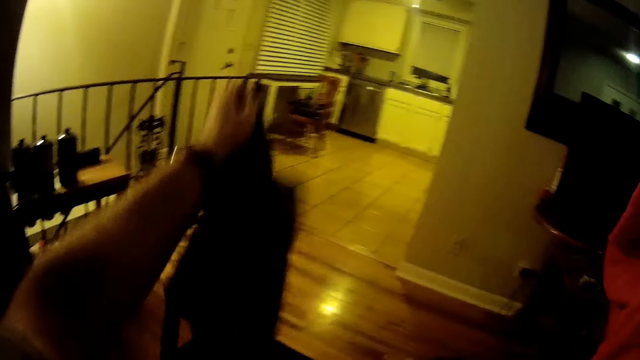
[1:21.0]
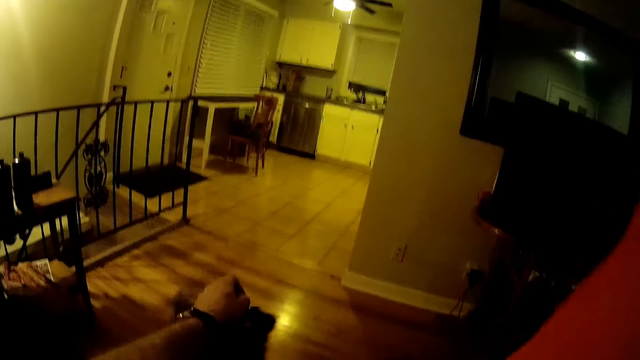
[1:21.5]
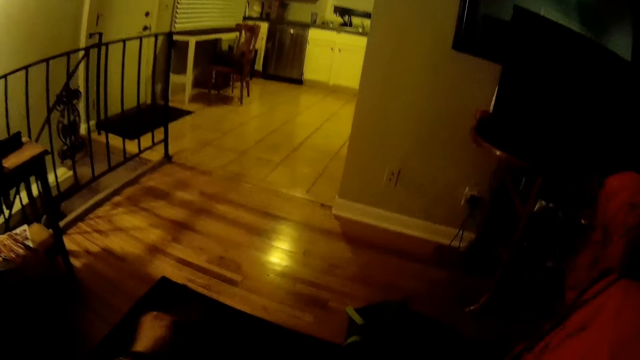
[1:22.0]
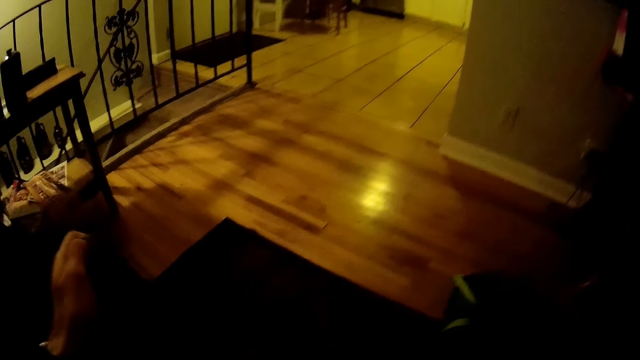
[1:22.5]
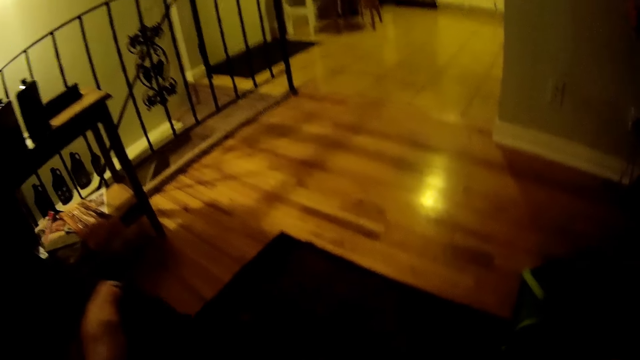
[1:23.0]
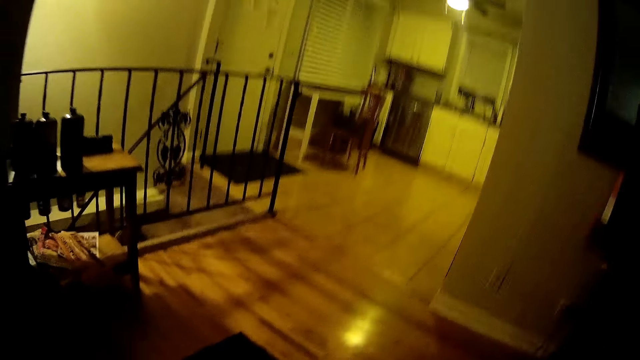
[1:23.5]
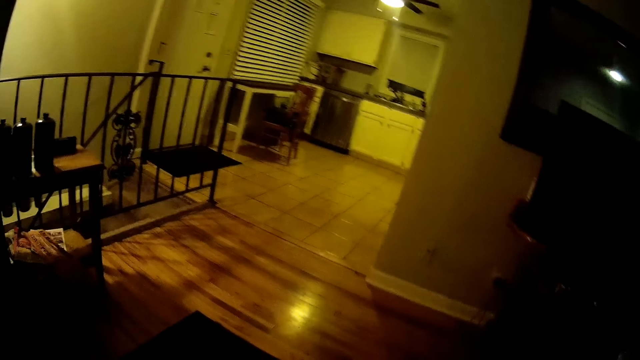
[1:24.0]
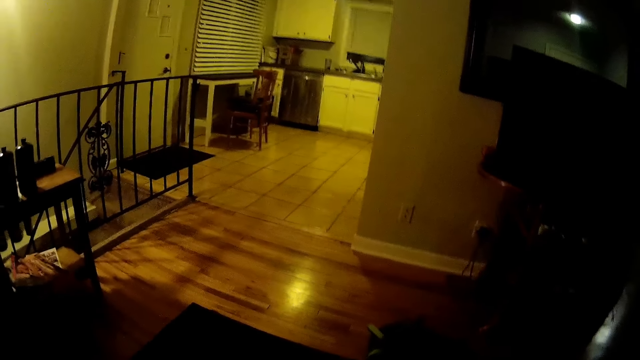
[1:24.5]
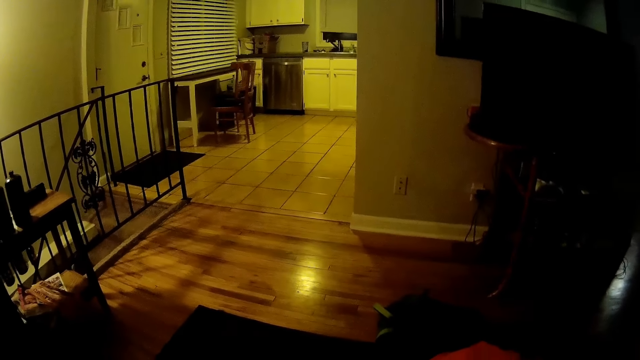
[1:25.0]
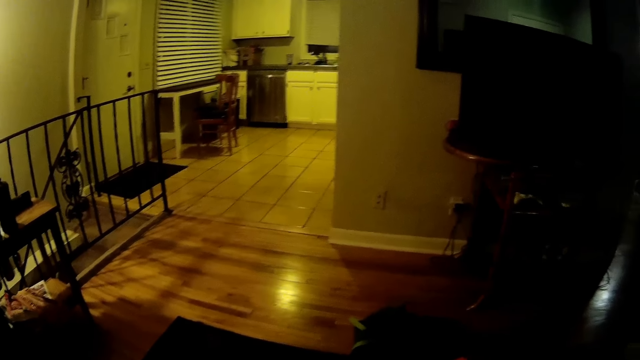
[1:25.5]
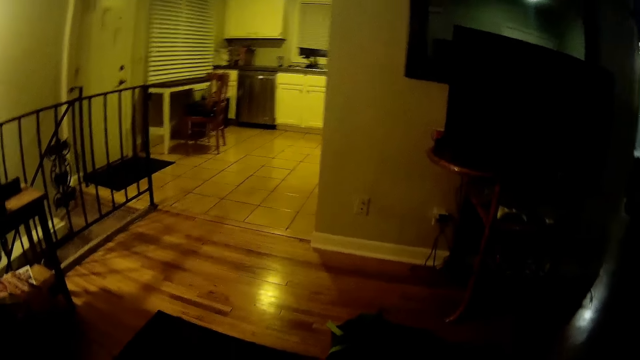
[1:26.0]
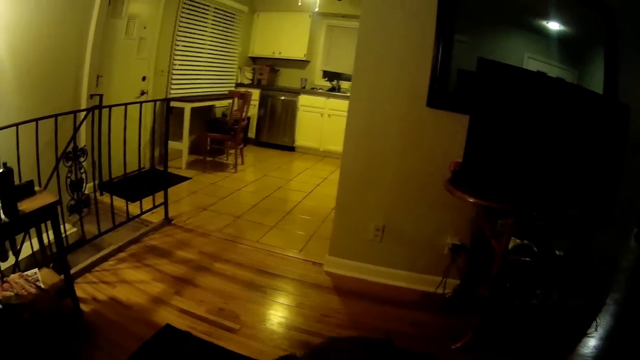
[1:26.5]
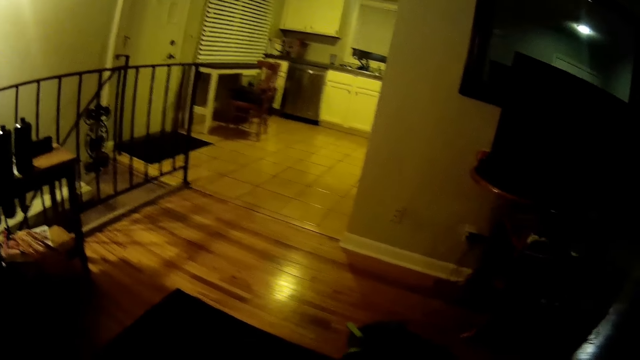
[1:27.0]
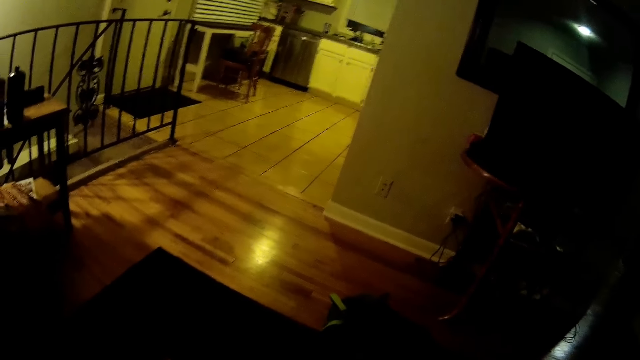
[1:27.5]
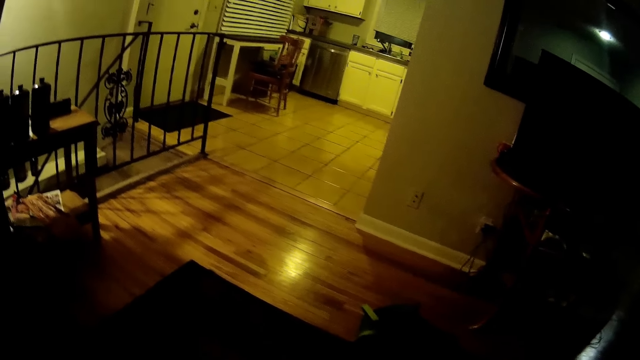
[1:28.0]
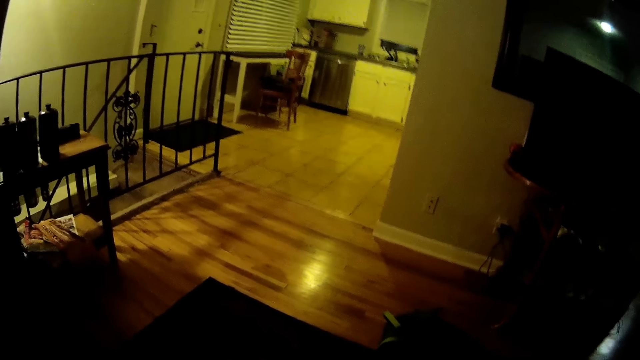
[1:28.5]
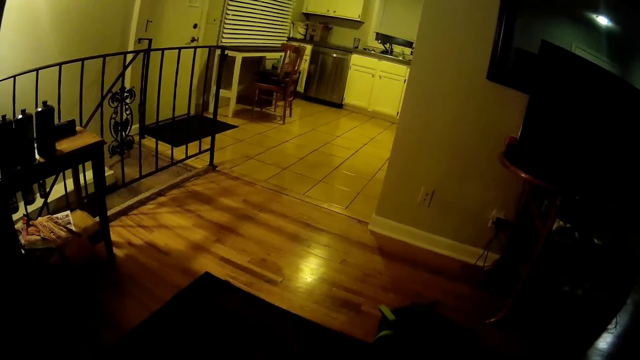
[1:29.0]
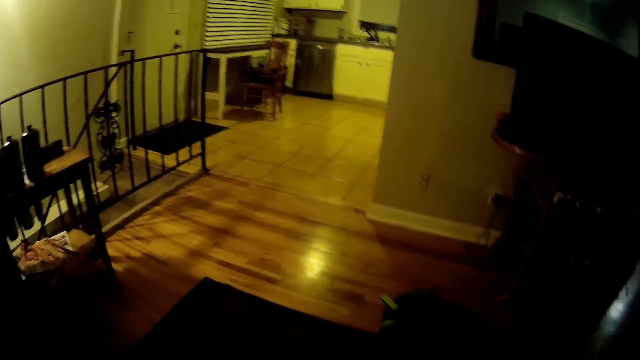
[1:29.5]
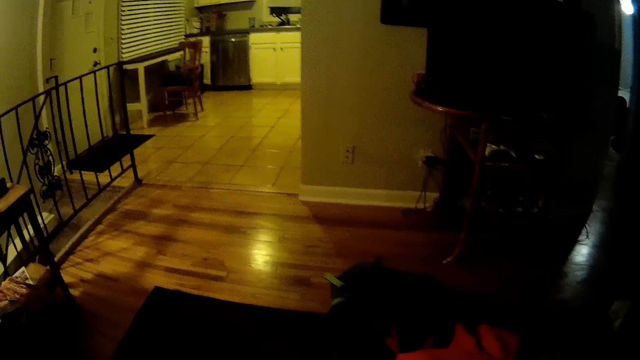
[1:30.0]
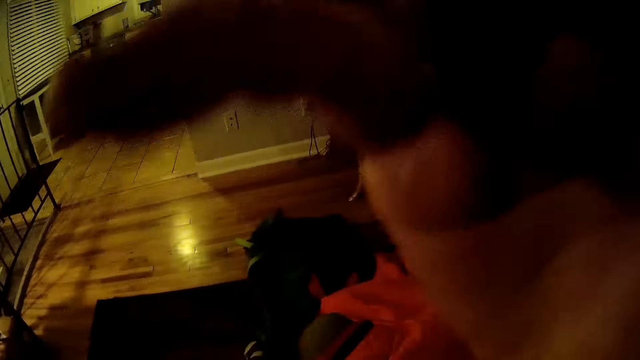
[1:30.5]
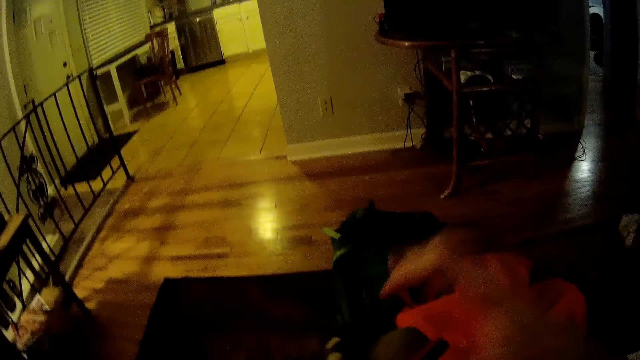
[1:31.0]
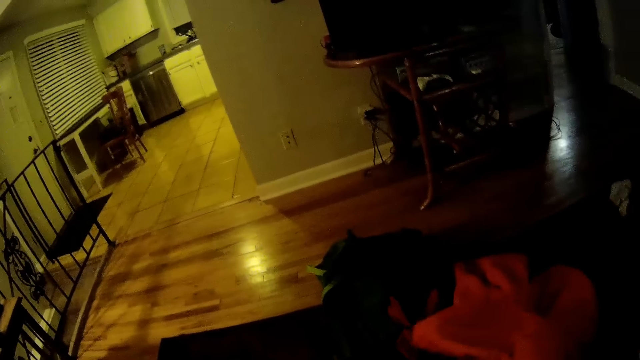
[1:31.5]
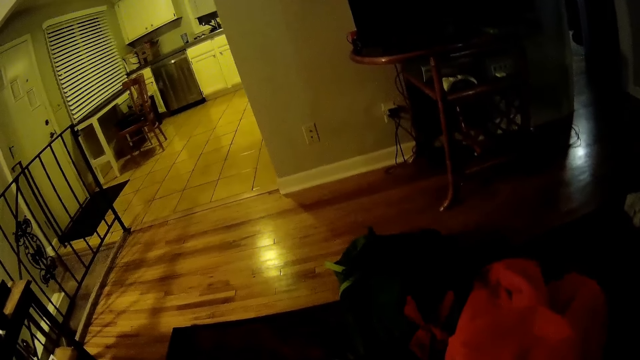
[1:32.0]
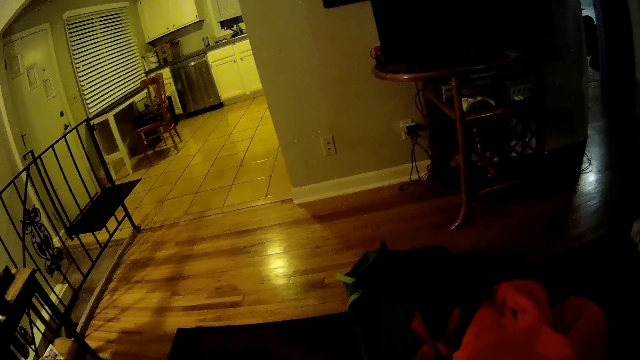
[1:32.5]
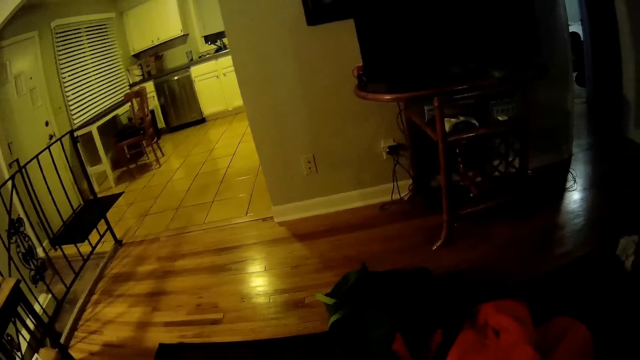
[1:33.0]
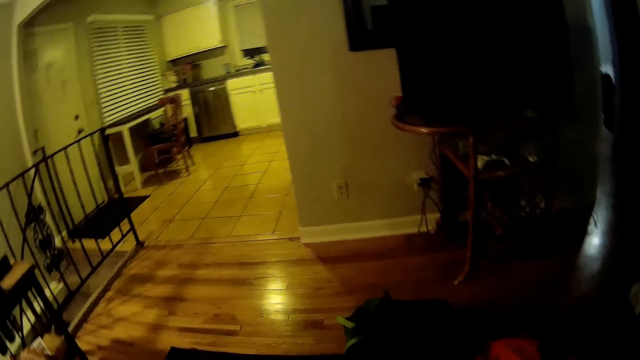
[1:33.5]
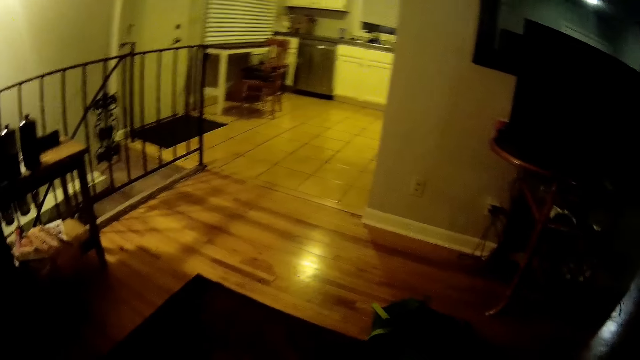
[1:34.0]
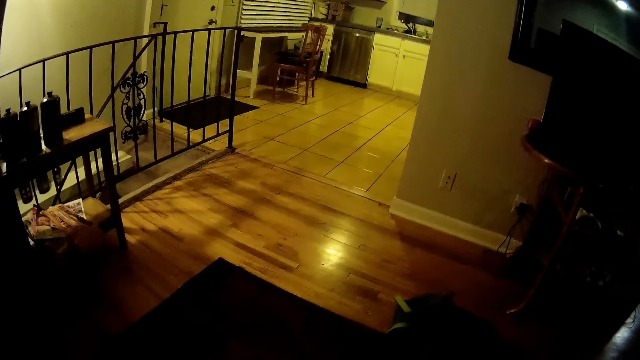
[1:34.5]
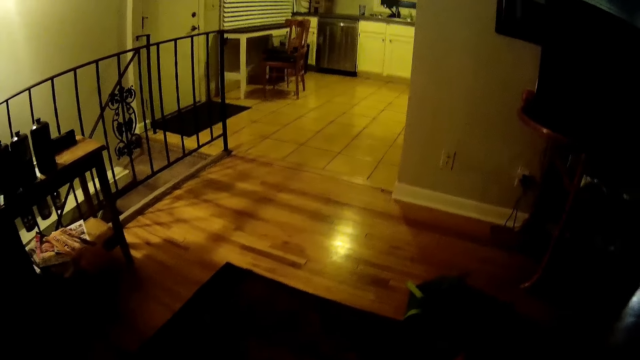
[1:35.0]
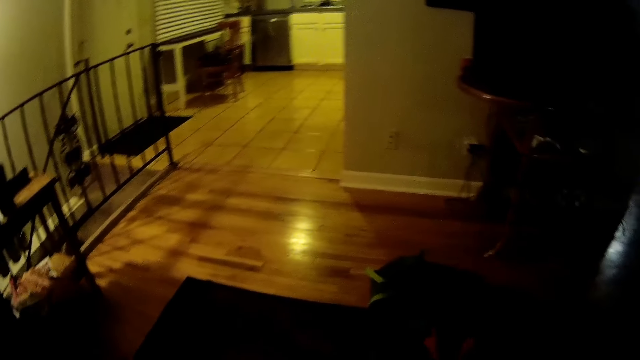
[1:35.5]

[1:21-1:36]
The camera wearer raises something up. He holds a tee-shirt with his left hand and holds the jacket with his right hand. He drops the hands down, adjusts the tee-shirt, and adjusts the camera with his right hand. He lifts the hand up.

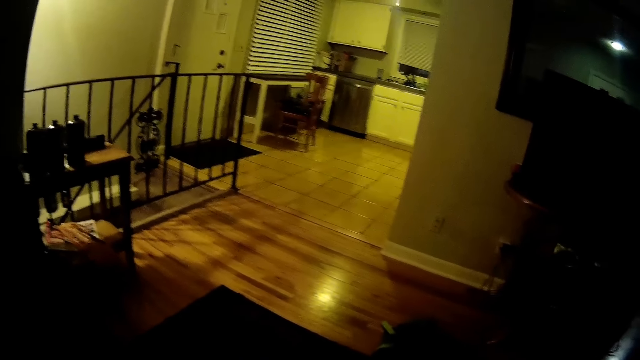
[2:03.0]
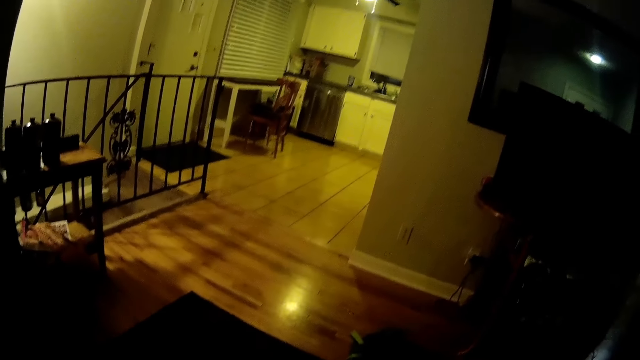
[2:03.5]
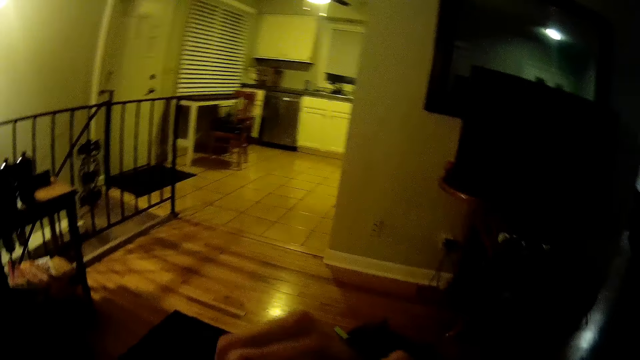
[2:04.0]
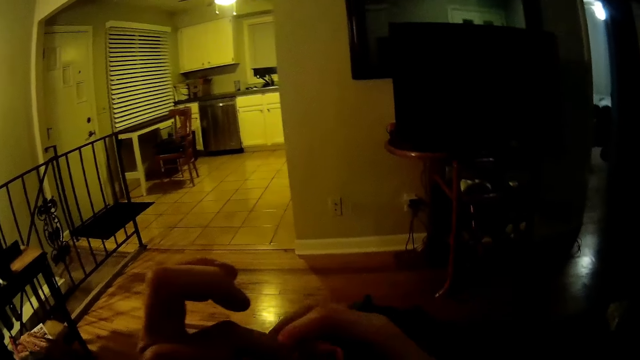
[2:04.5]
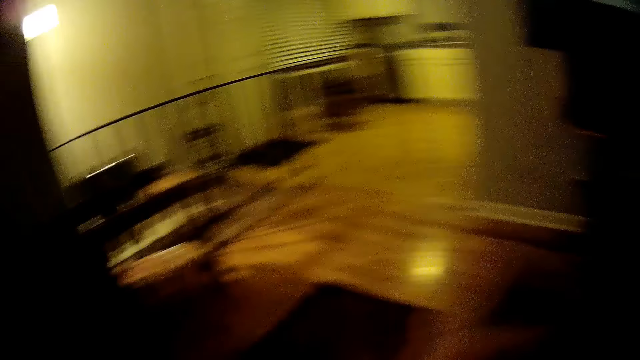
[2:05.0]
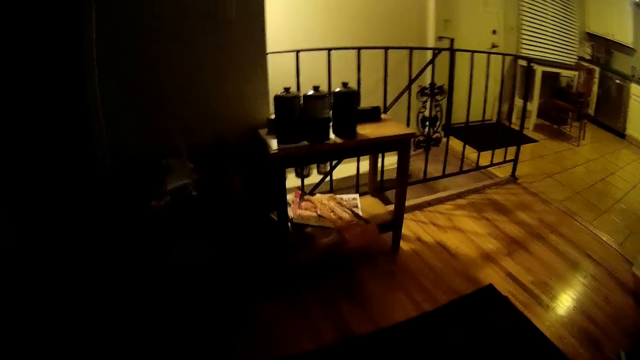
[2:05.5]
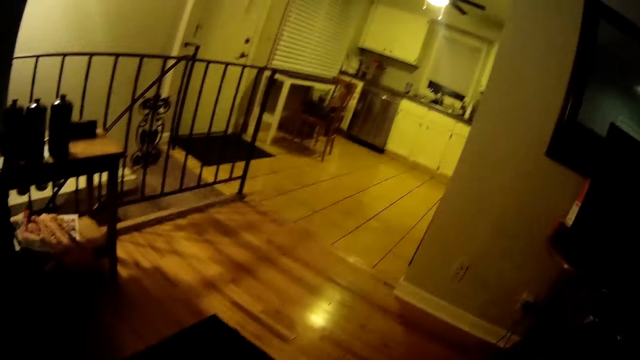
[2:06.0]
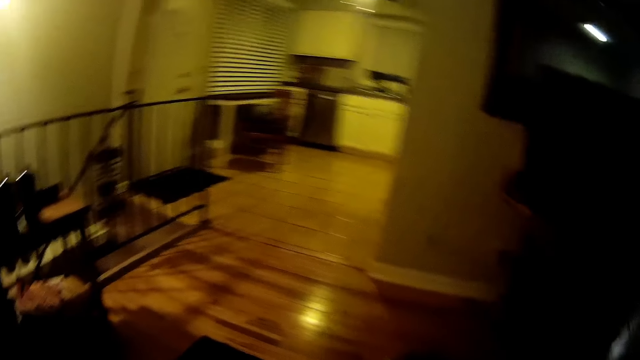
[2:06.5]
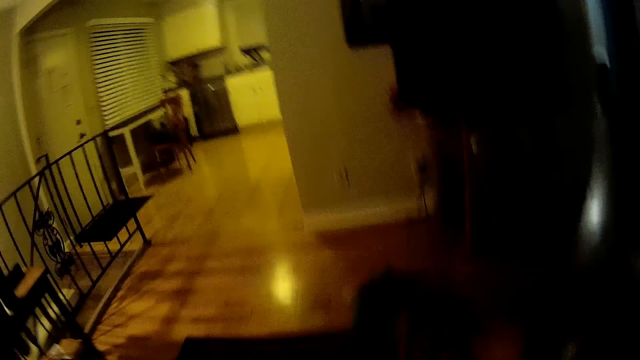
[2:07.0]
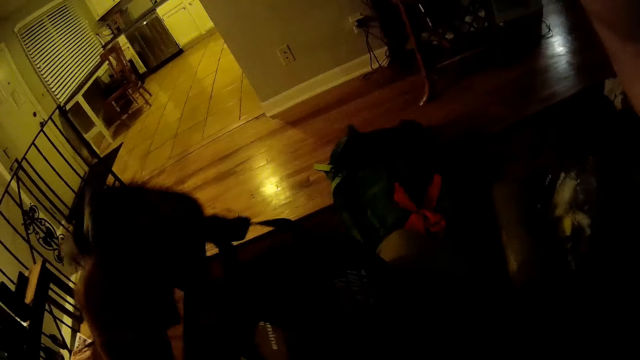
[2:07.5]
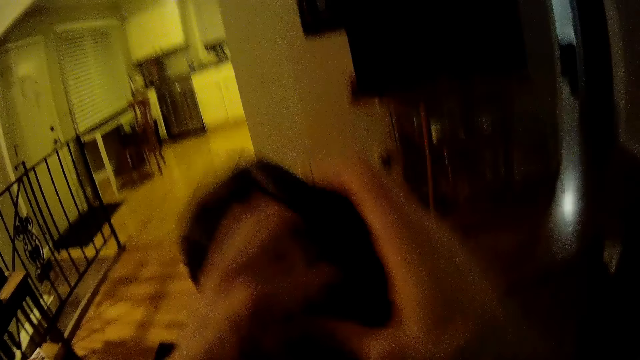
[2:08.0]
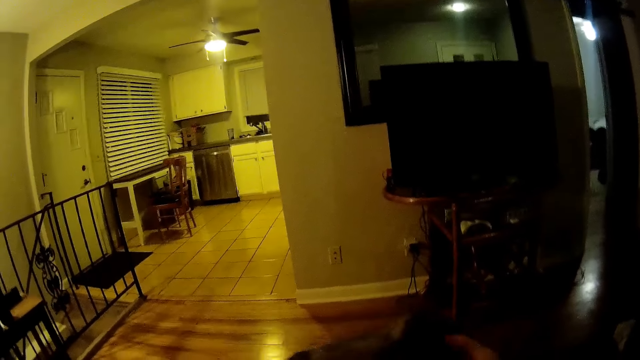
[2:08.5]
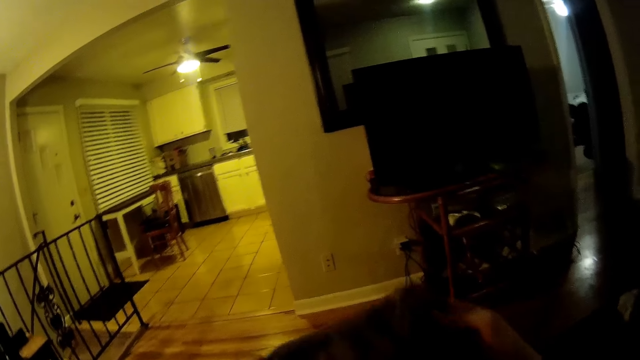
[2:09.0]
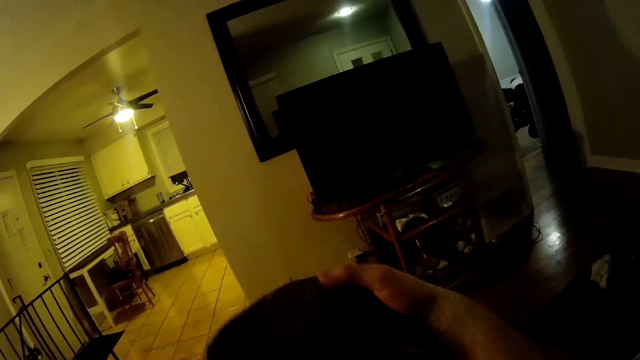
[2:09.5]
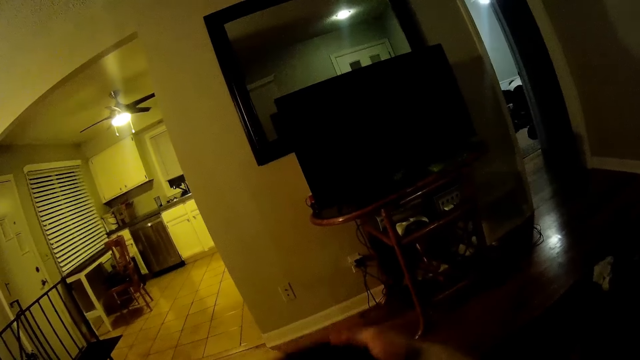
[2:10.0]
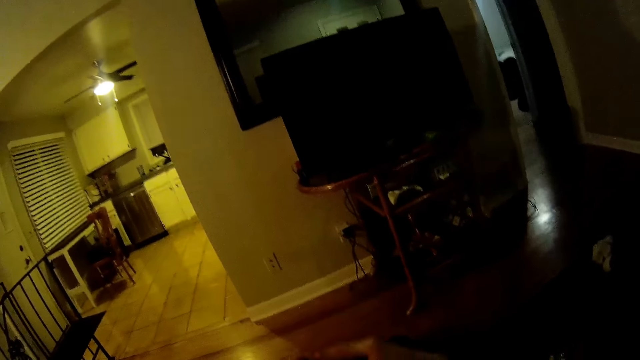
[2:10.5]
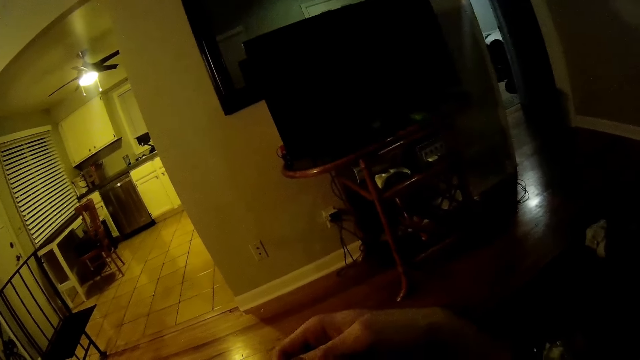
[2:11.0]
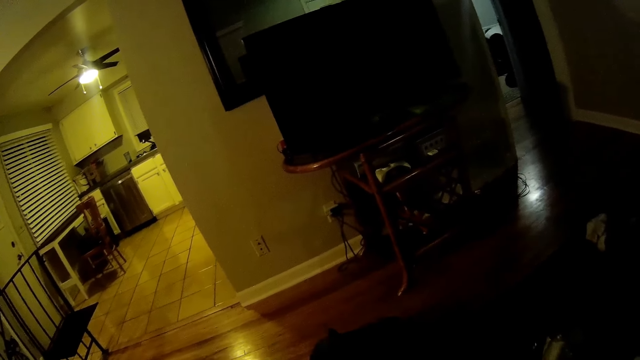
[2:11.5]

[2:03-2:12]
The camera wearer zips up a bag with both hands. He picks up the bag, raises the bag up, passes the bag to his right hand, and holds the bag by both hands.
